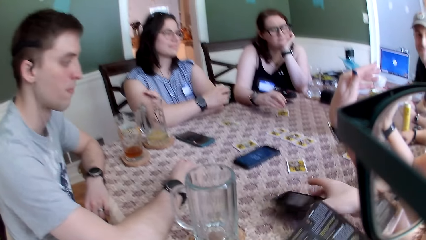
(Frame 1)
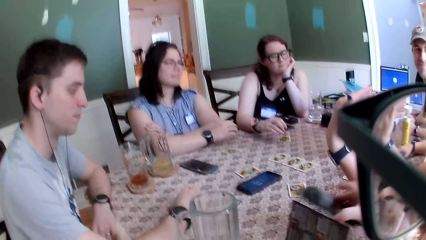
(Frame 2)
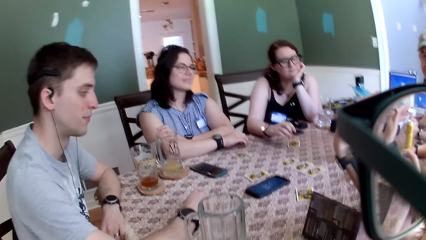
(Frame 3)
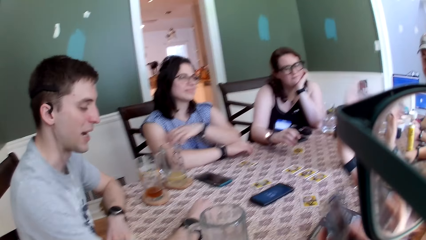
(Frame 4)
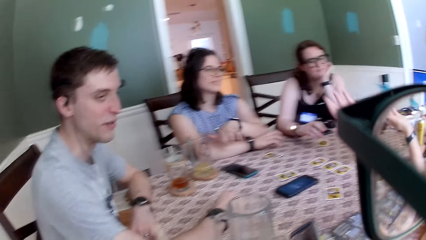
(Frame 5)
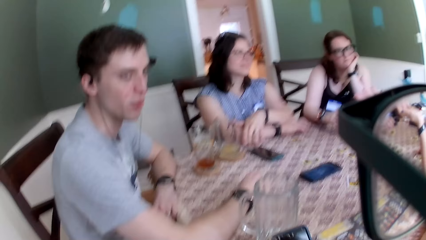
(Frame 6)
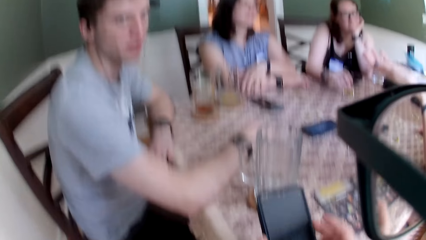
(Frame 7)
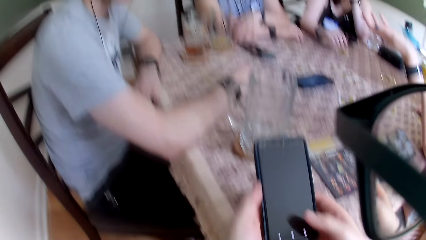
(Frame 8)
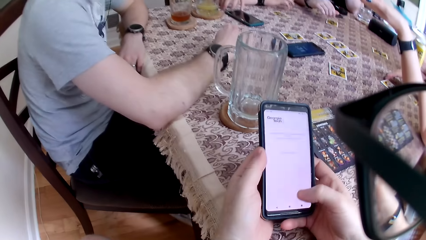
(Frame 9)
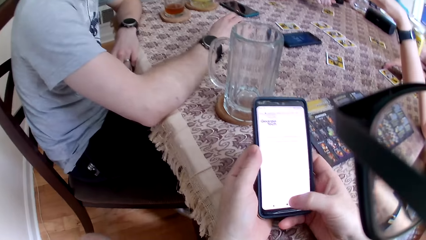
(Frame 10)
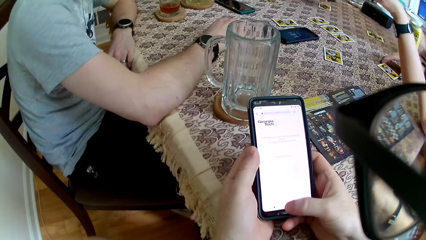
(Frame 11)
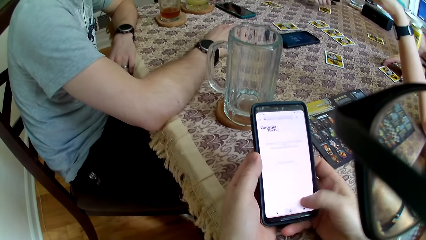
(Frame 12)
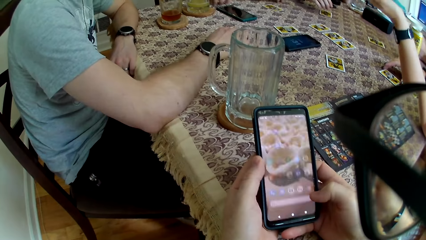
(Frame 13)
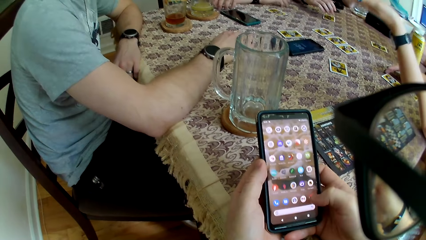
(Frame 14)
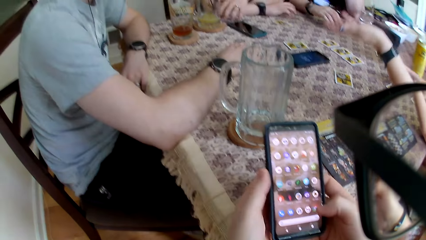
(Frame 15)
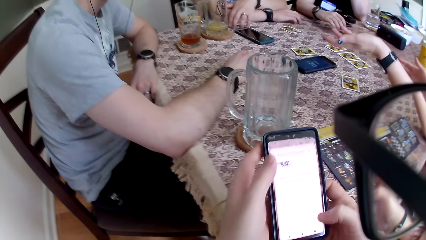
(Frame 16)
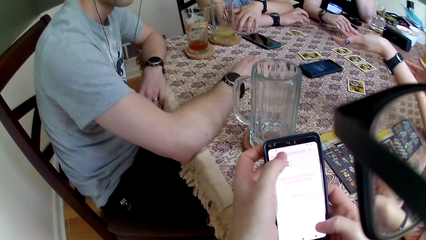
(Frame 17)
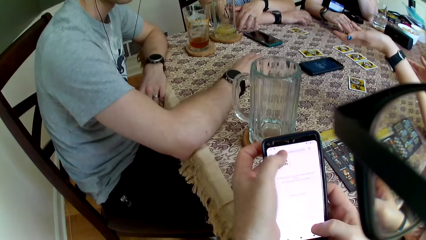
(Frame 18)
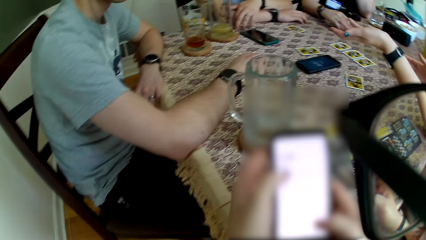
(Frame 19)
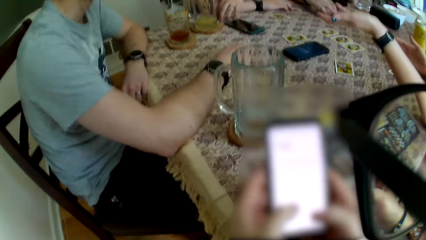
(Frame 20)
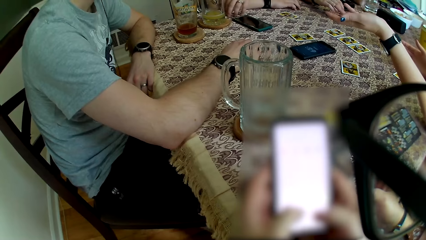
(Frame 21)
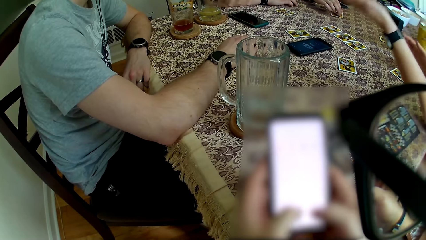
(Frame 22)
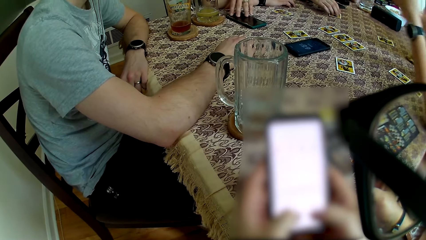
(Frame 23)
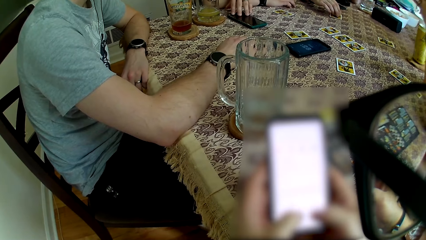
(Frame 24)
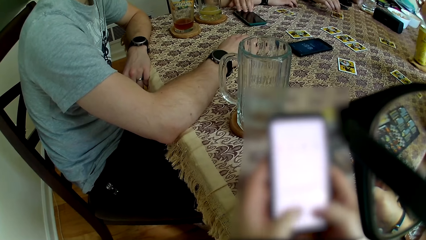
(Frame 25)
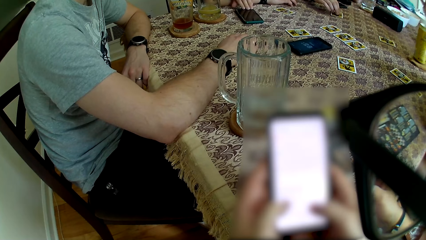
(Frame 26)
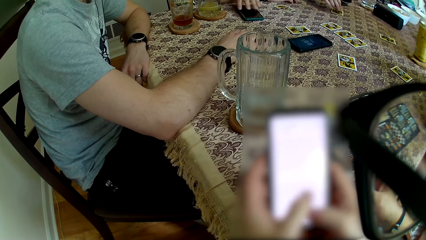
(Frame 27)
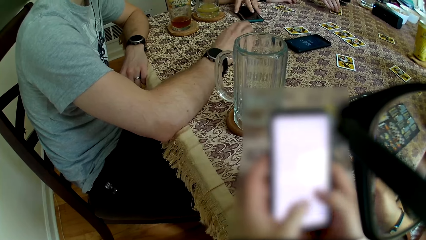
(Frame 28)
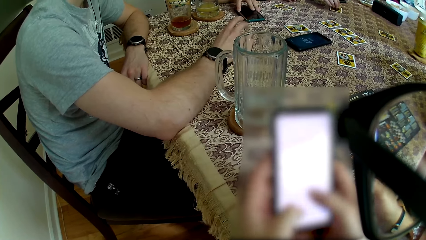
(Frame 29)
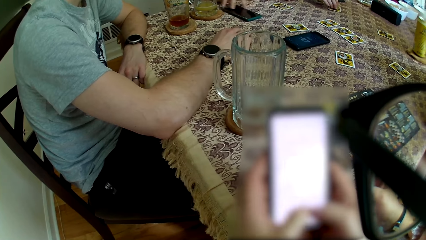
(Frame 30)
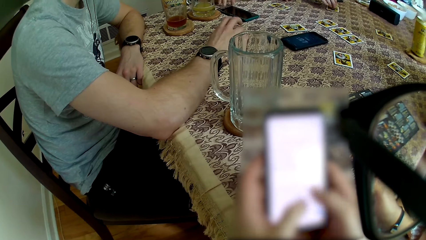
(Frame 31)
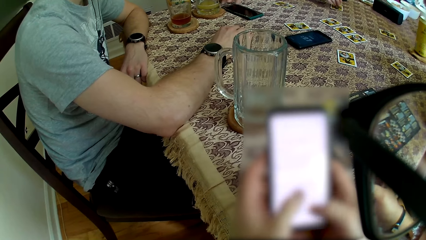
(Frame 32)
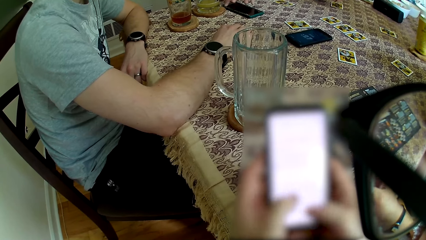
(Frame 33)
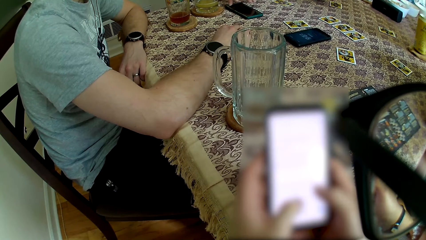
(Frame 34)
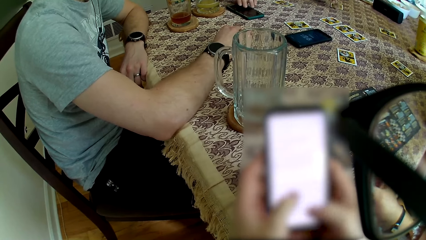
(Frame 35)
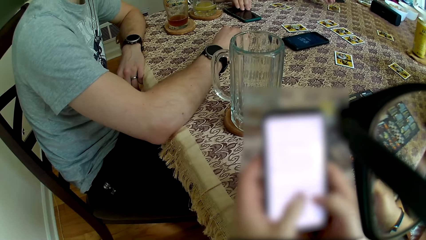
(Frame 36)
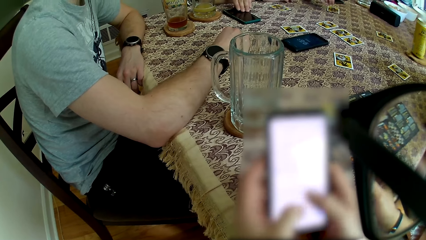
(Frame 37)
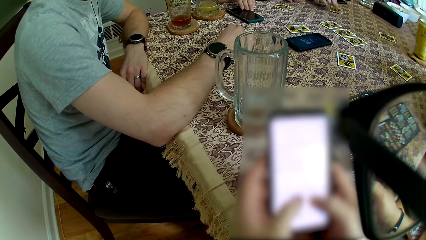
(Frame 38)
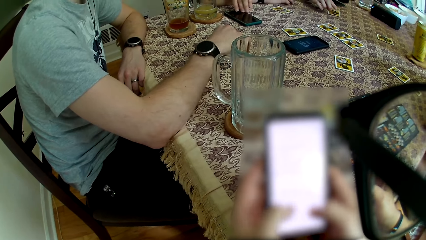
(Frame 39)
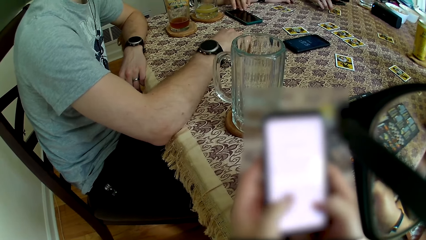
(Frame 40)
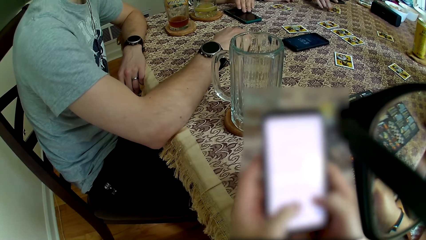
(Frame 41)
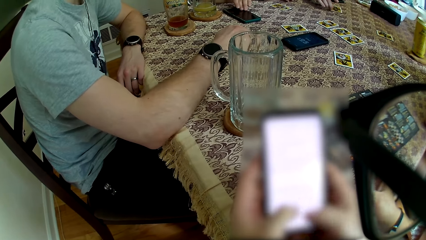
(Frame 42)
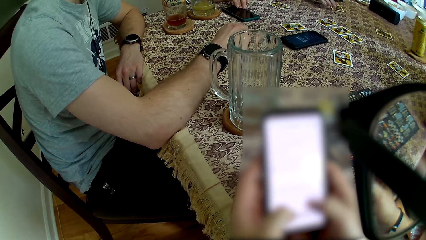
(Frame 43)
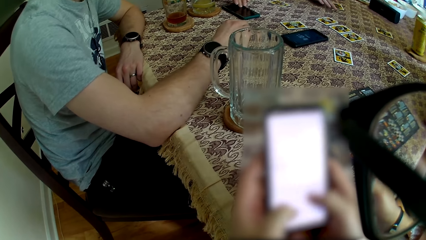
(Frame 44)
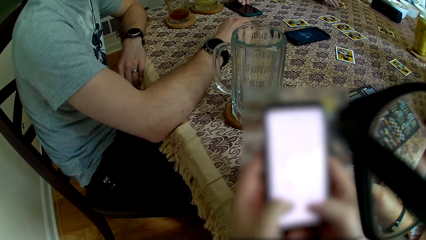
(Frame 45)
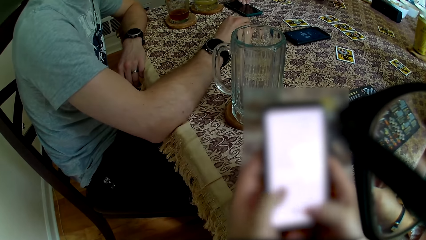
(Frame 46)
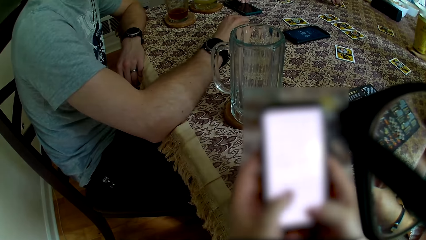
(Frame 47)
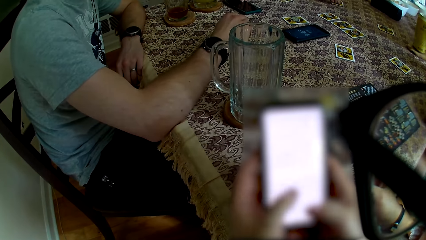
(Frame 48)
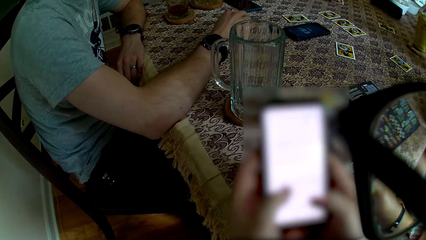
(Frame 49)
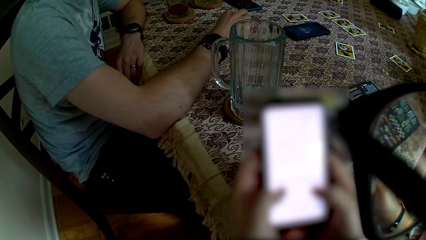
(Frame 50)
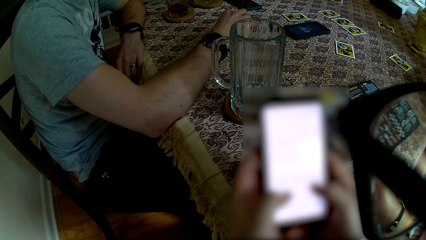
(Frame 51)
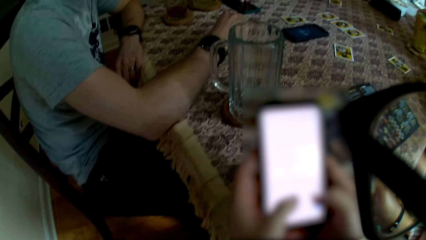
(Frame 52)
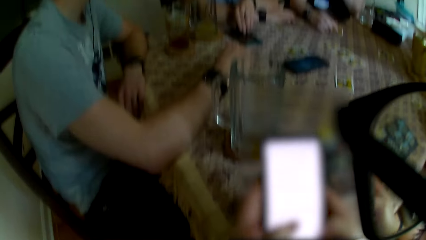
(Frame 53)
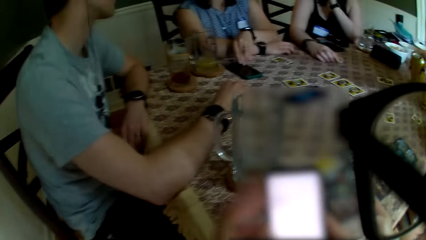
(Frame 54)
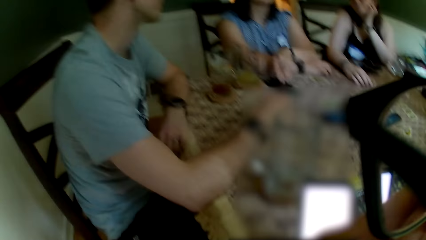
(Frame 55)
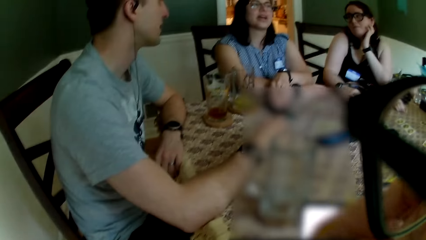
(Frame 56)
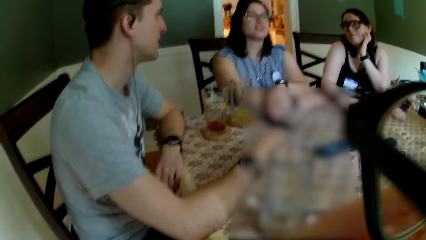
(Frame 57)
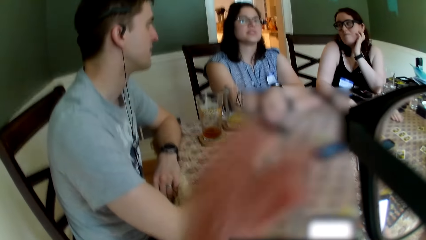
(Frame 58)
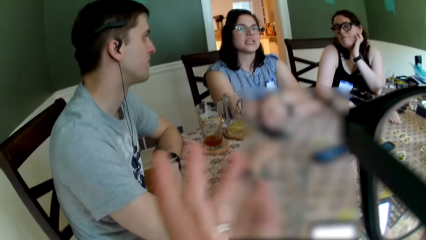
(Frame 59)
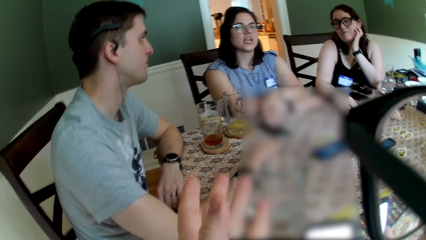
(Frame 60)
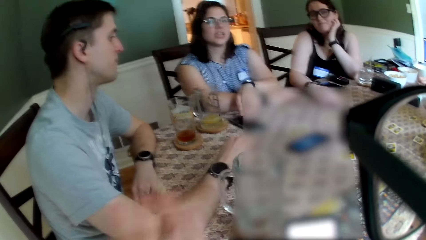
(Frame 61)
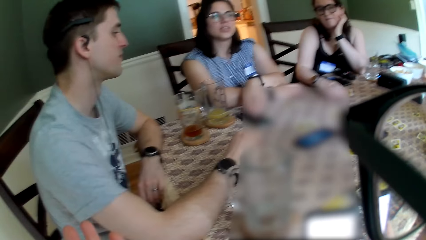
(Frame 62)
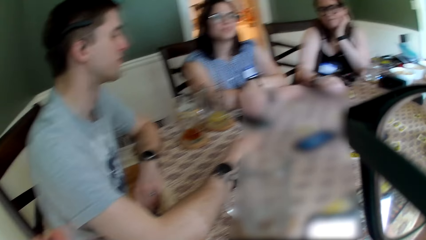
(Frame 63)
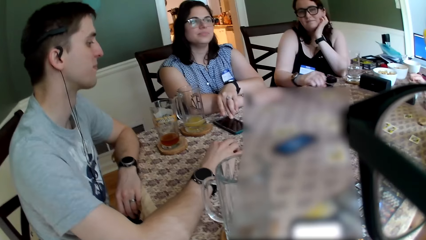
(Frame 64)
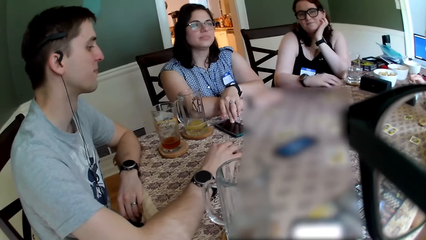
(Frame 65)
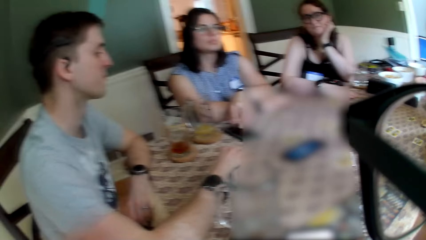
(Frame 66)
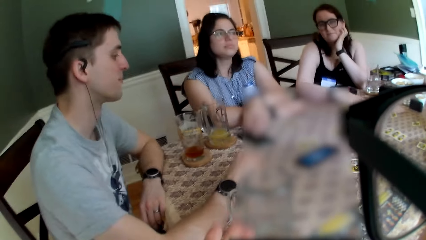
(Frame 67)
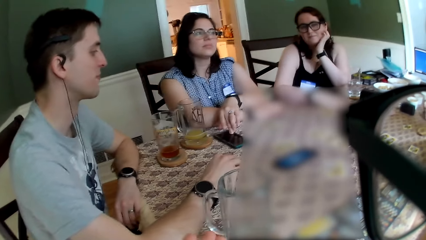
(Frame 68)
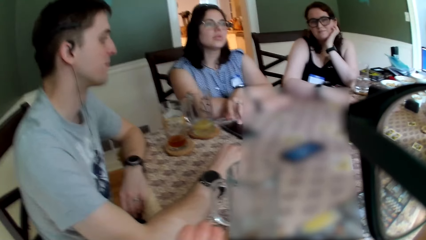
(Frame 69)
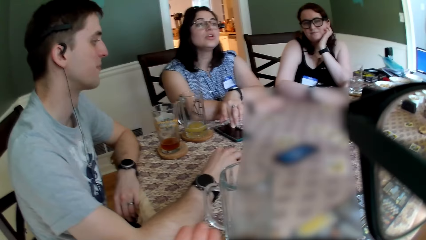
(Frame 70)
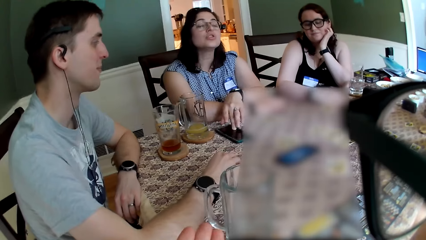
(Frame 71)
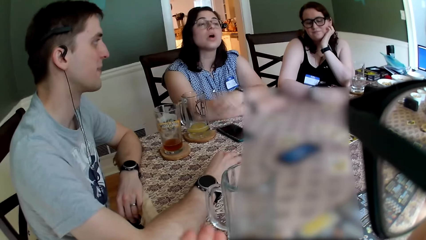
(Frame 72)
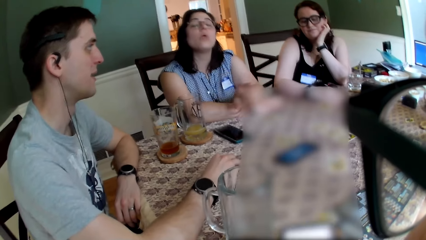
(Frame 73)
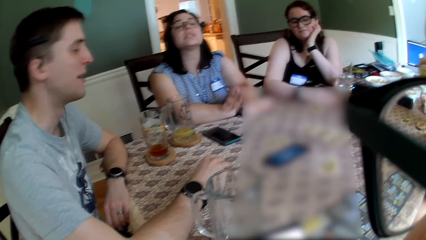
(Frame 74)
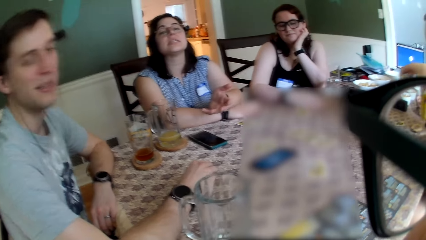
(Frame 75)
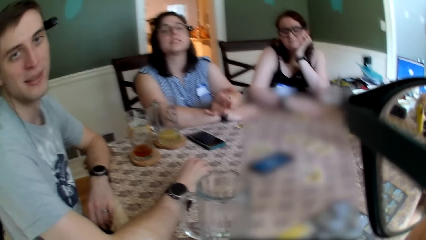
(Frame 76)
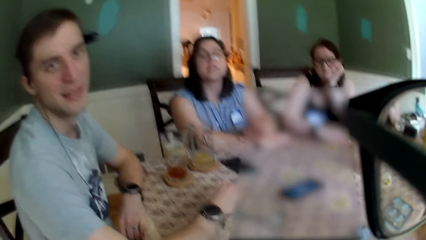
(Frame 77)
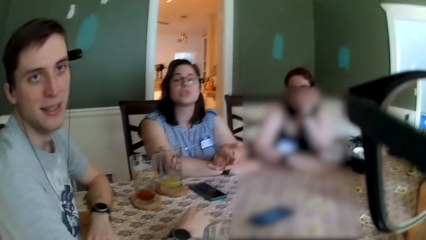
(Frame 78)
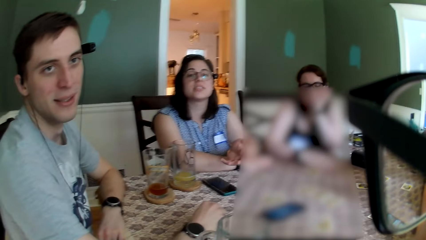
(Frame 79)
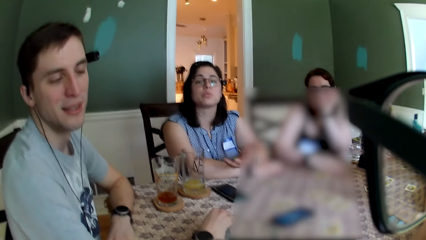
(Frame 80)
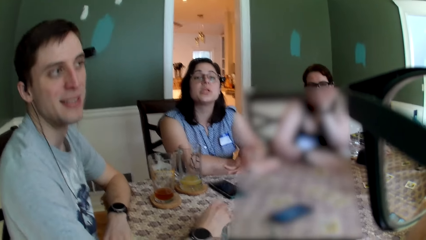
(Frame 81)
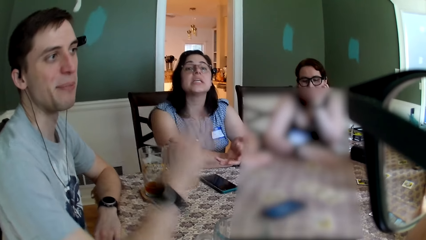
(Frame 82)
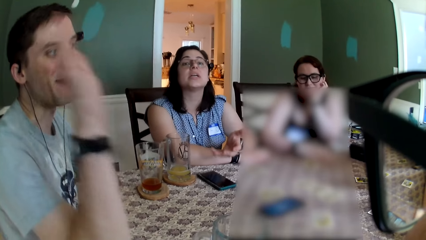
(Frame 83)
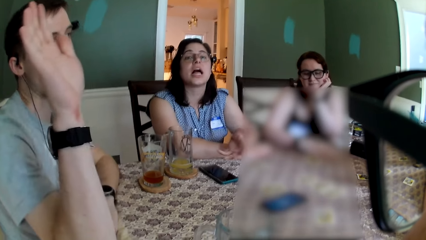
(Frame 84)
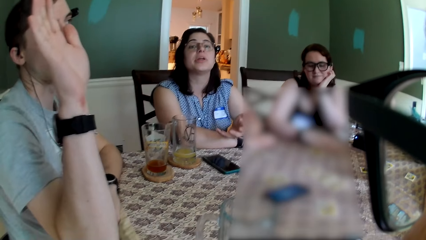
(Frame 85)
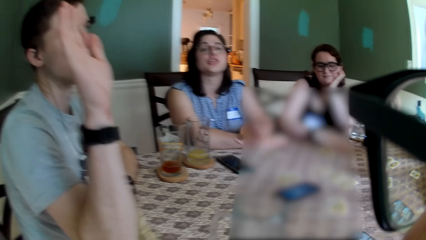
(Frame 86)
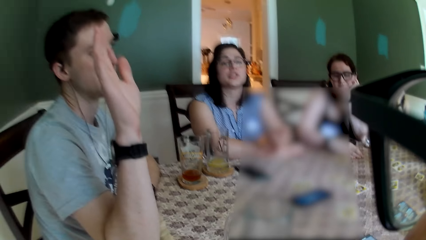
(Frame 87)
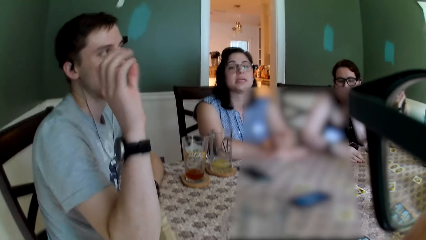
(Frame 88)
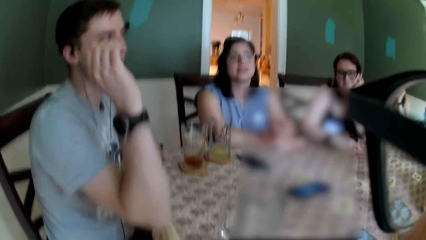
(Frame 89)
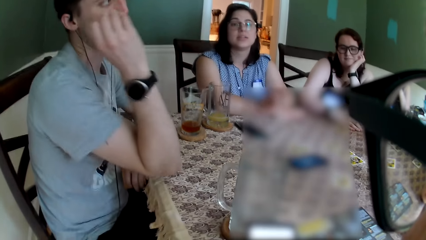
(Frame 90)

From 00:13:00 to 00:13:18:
The camera wearer picks up a phone on the table with his right hand. A woman beats the table with her fingers. The camera wearer holds the phone with both hands. He operates the phone. The woman adjusts the phone on the table with her left hand. A man beats the table with his right fingers. The camera wearer raises his left hand towards his face. He converses with the other people. He adjusts his glasses with his left hand. He gesticulates with his left hand. The woman converses with the camera wearer. The woman gesticulates with her left hand. The man raises his right hand. The man gesticulates with his right hand.
